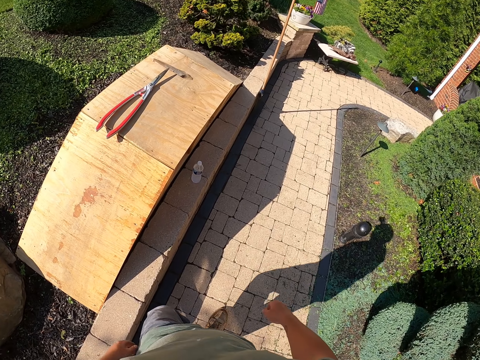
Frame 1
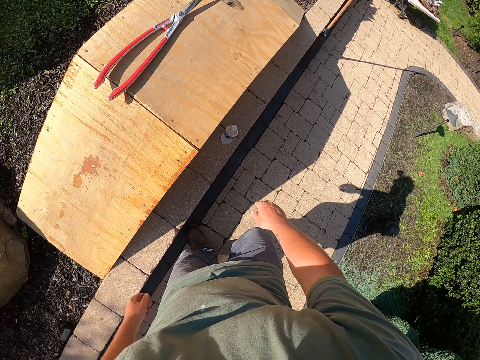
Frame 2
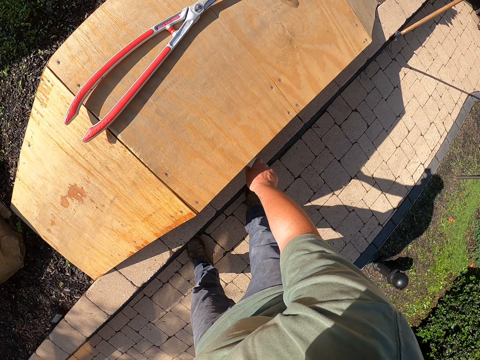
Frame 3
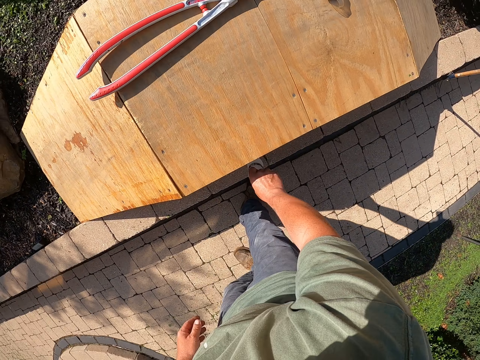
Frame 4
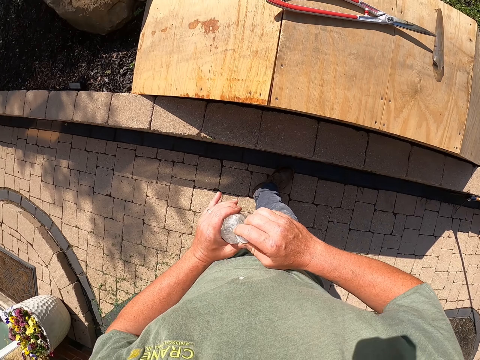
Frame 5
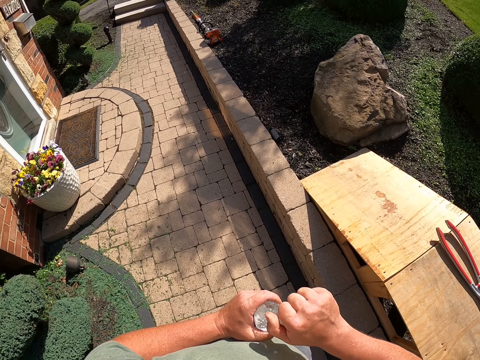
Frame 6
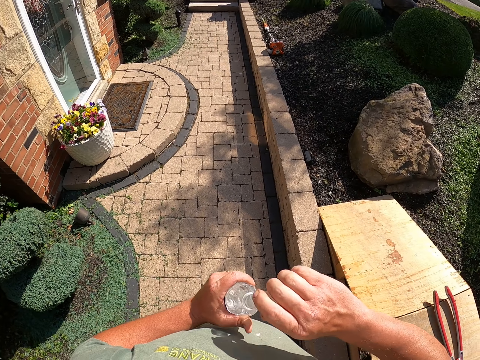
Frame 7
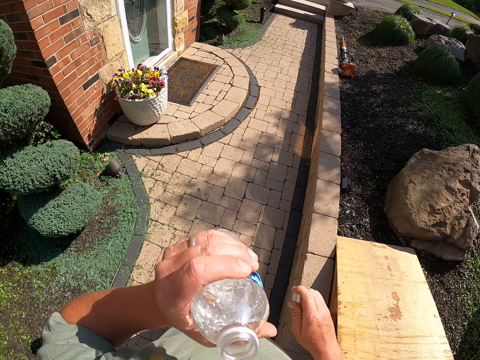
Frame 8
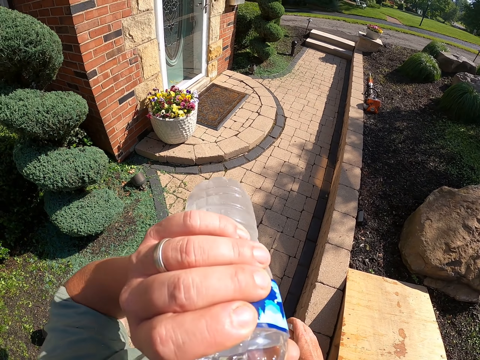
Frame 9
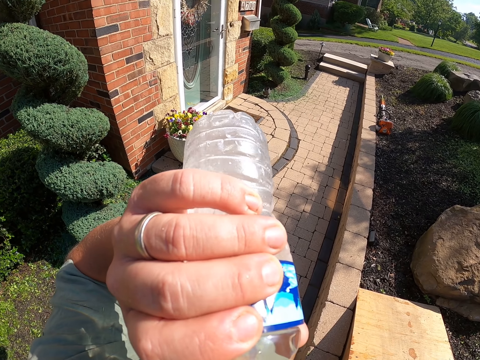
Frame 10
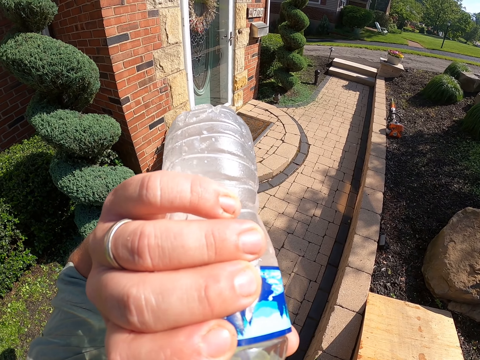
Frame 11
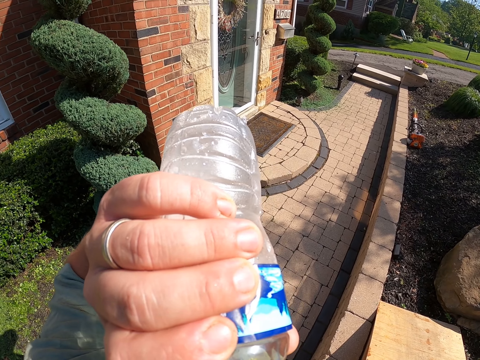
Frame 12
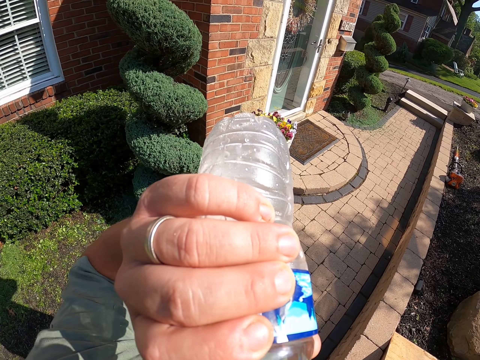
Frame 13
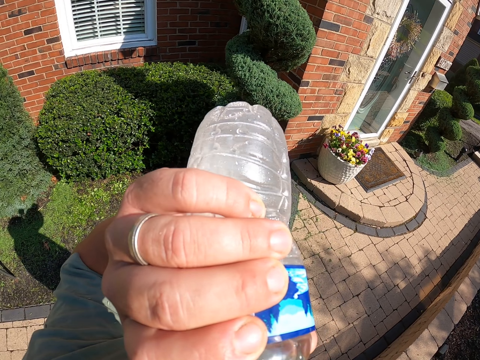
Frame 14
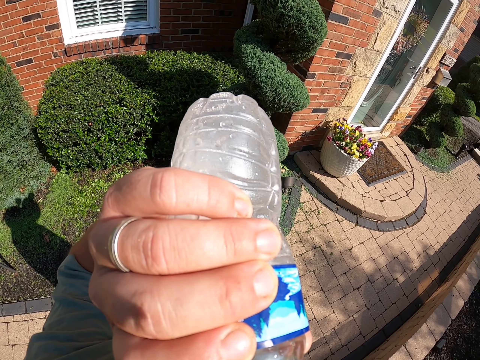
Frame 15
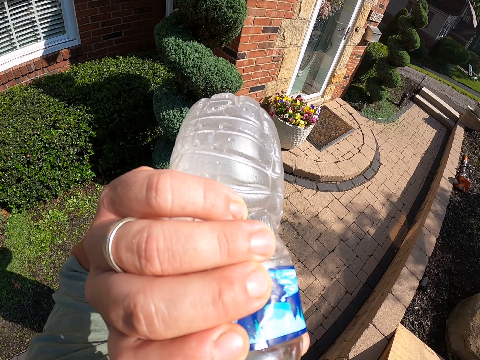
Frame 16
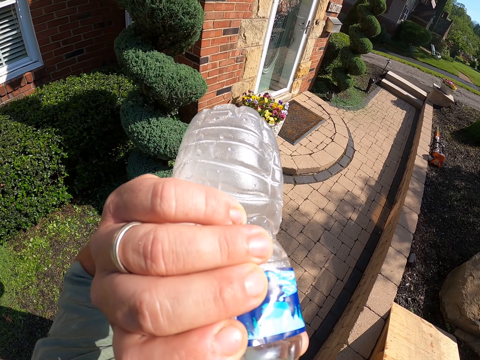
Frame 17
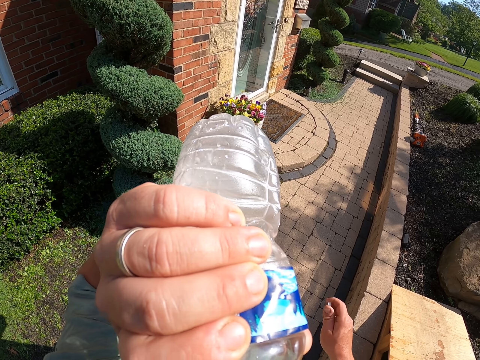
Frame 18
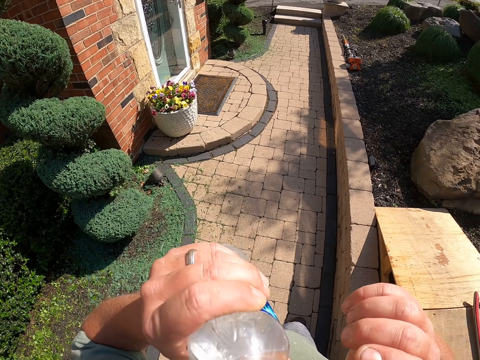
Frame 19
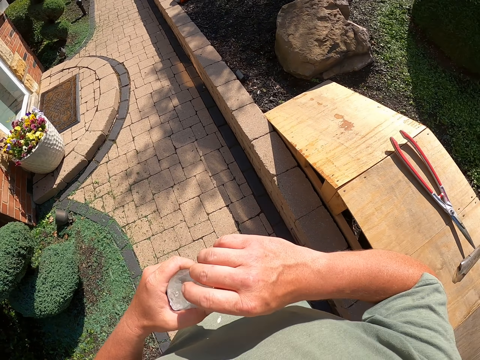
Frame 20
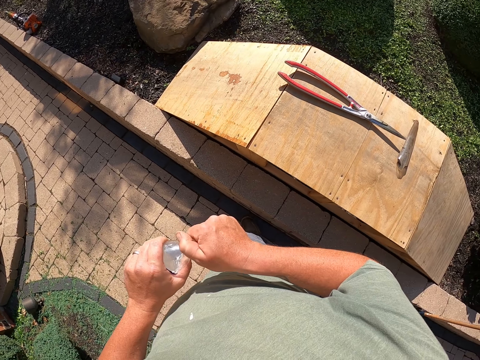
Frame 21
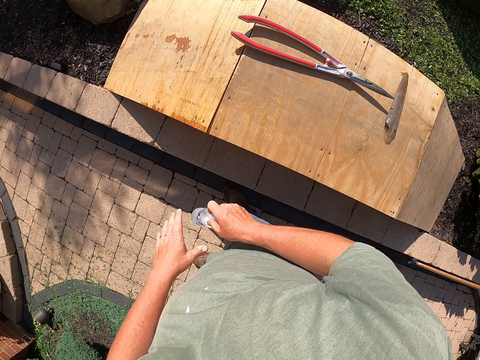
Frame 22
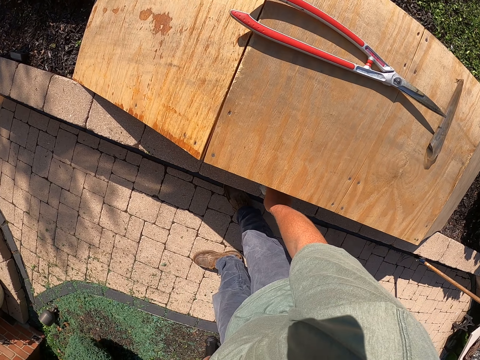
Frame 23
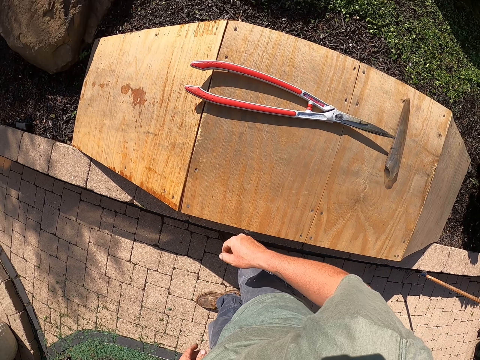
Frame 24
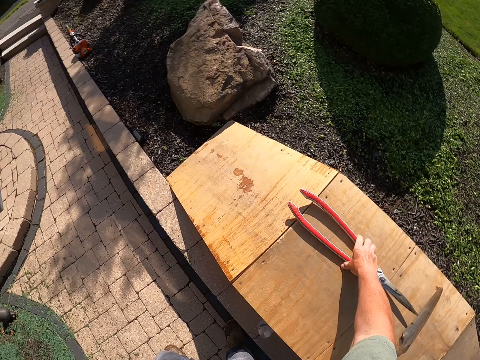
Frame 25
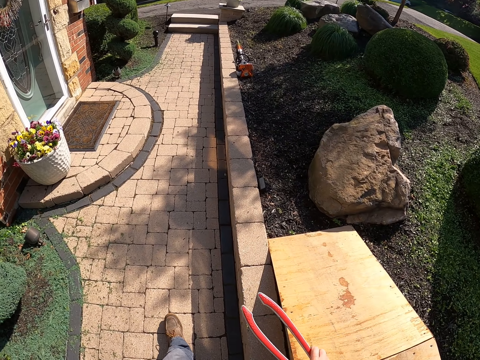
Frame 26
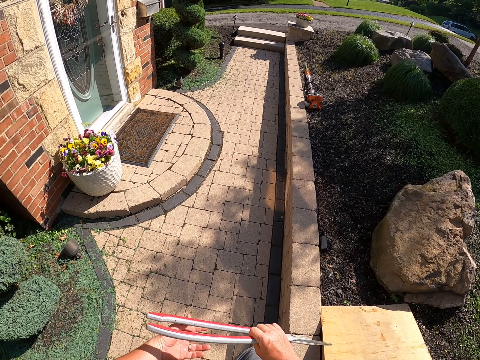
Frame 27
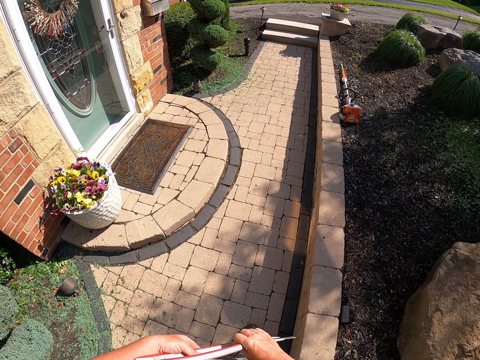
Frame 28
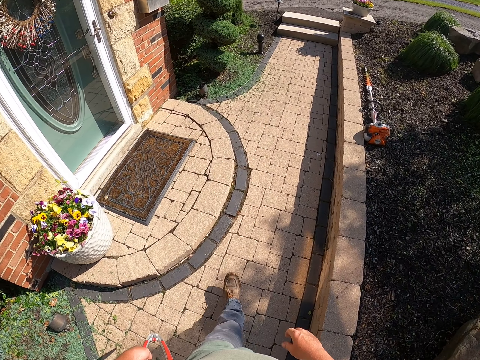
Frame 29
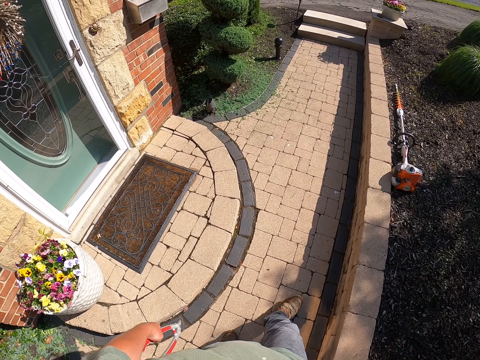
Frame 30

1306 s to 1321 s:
The camera wearer picks up a water bottle. They hold the water. They open the water bottle lid. They drink water from the water bottle. They stop drinking water and close the bottle lid. They put the water bottle back on the ground. They pick up weeding scissors or shears. They move around. They exchange the shears to the other hand.

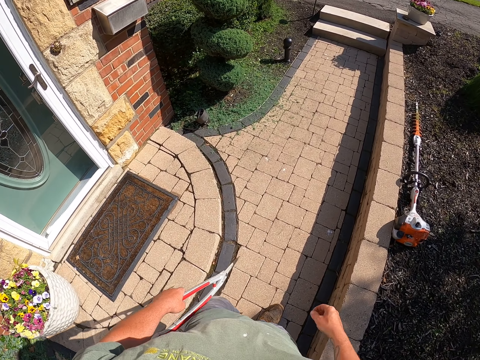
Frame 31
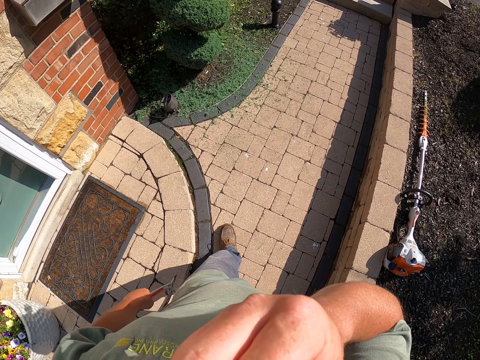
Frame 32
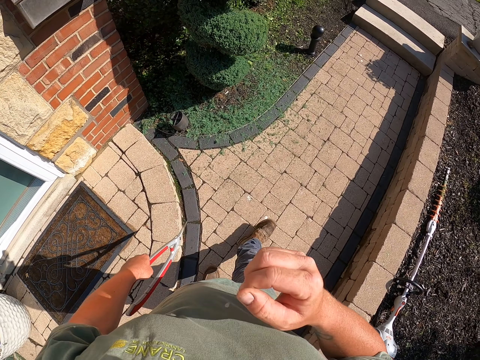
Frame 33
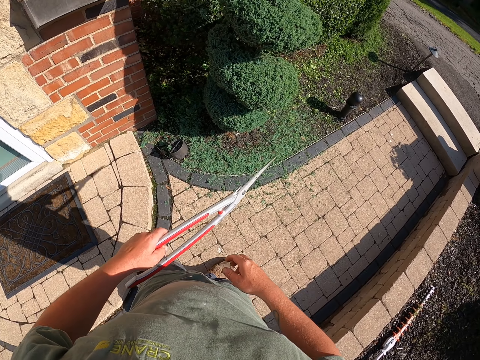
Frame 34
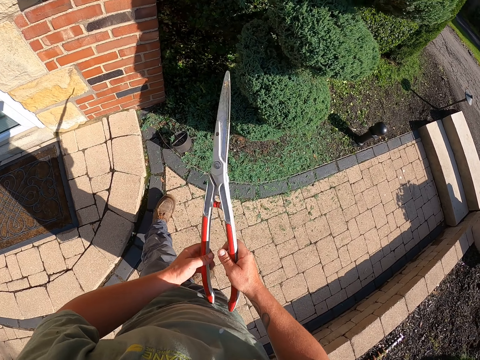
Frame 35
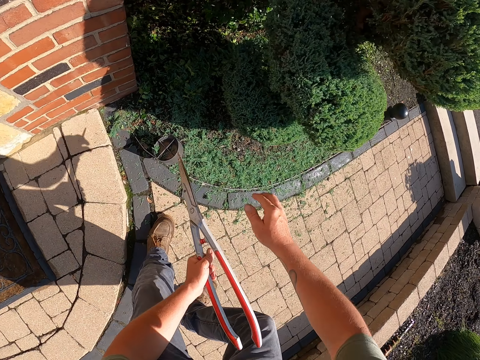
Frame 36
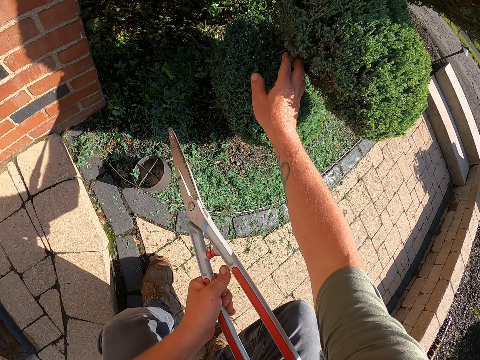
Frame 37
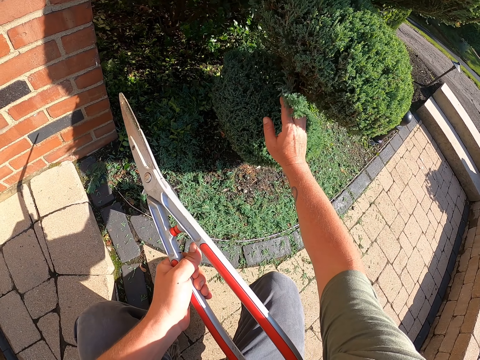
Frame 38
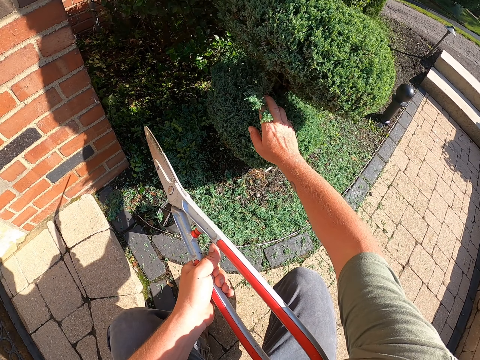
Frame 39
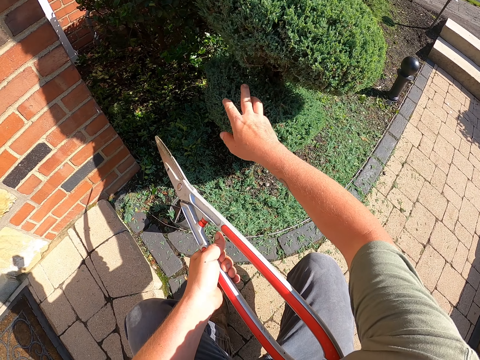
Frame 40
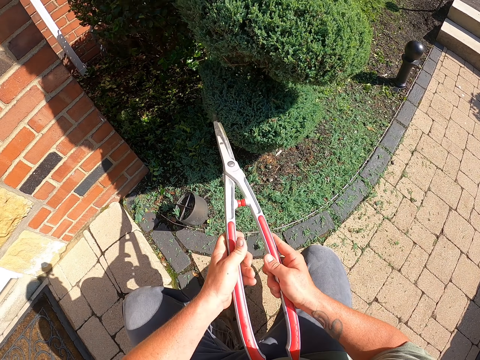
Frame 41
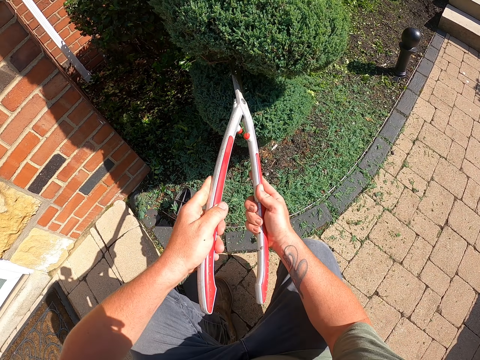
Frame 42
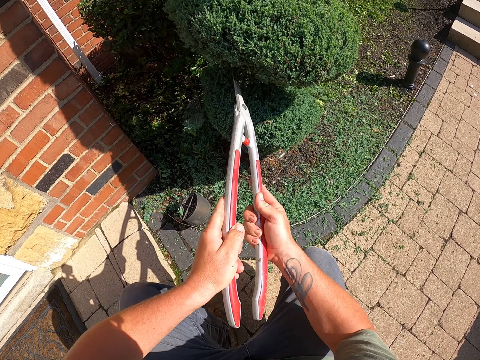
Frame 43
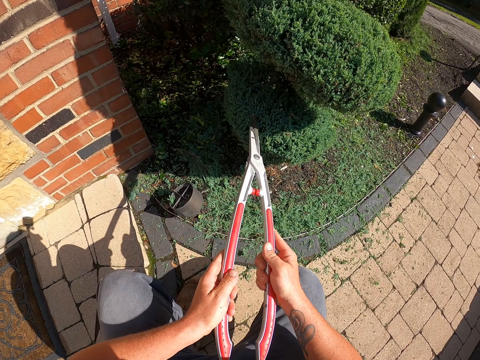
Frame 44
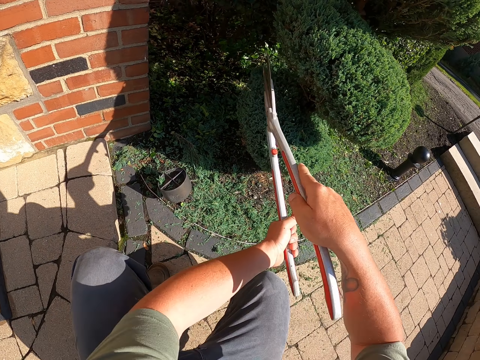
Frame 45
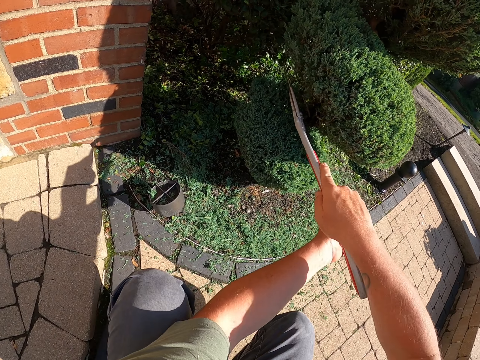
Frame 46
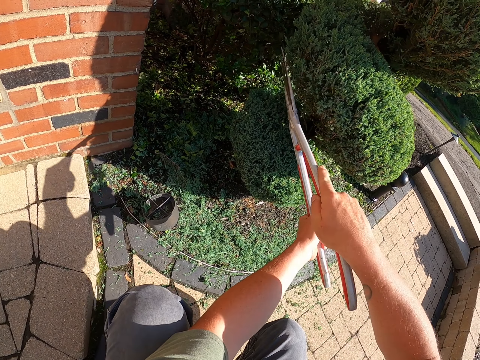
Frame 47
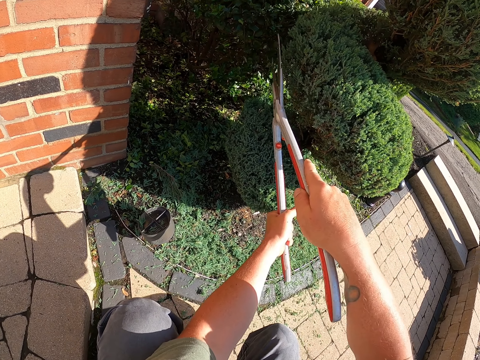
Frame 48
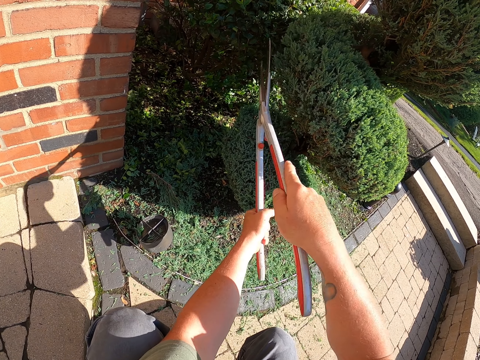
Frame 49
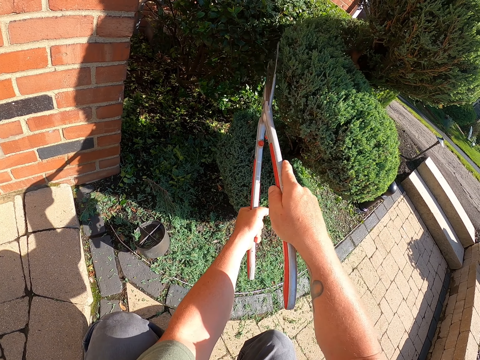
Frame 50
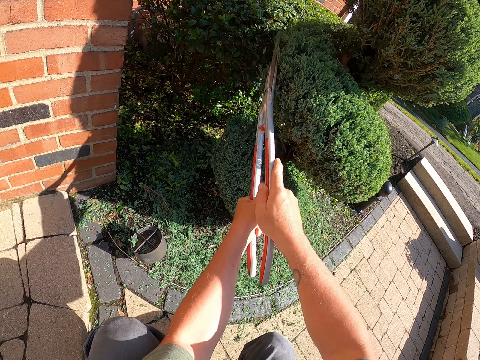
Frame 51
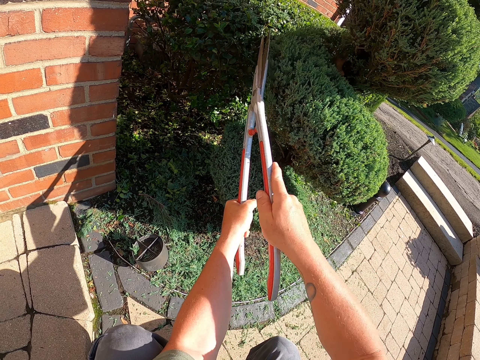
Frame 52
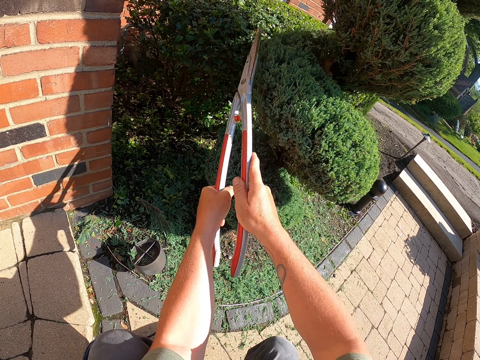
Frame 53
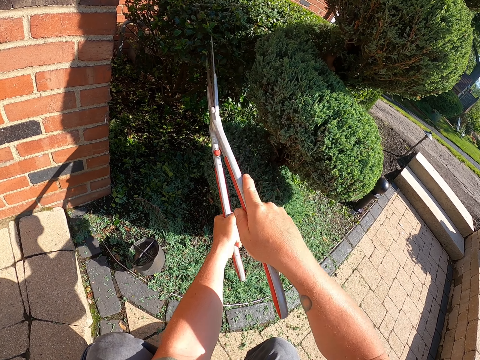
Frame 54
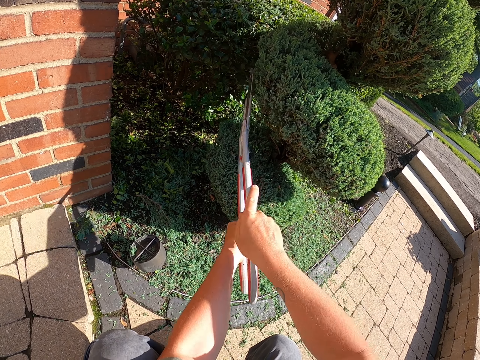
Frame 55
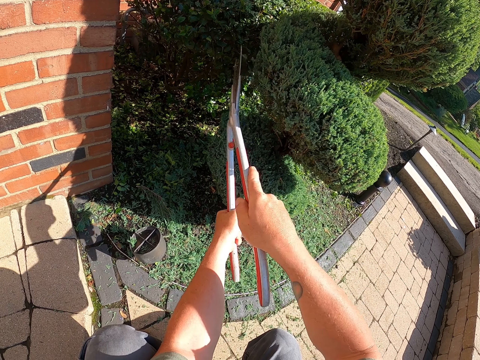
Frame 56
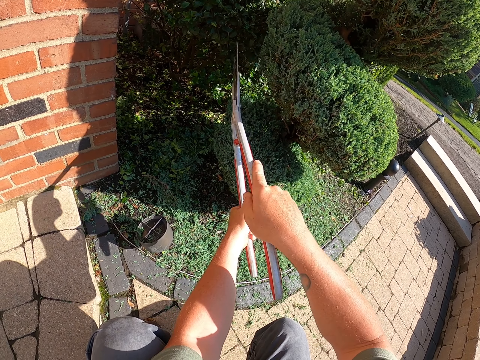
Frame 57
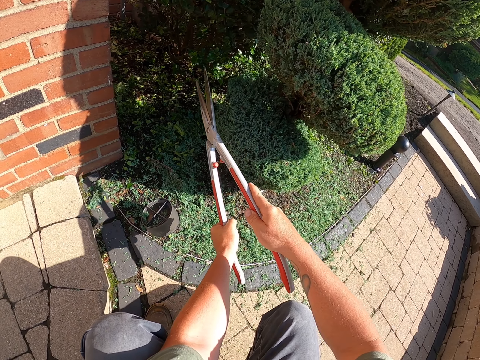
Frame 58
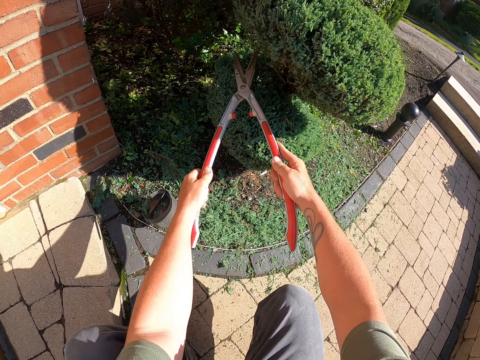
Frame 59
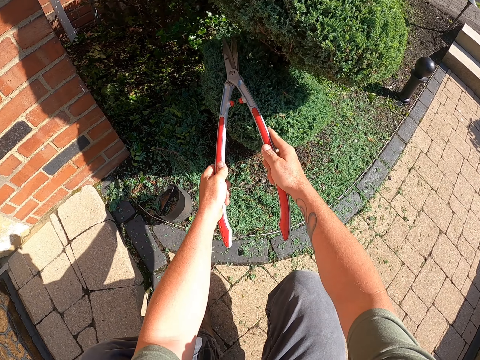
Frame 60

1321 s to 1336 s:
The camera wearer walks towards the garden. They touch the face. They hold the shears. They touch the plant's branch. They squat down. They leave the branch. They hold the shears. They start trimming the plant with the scissors.
